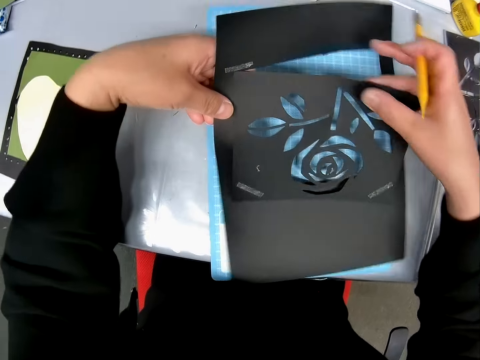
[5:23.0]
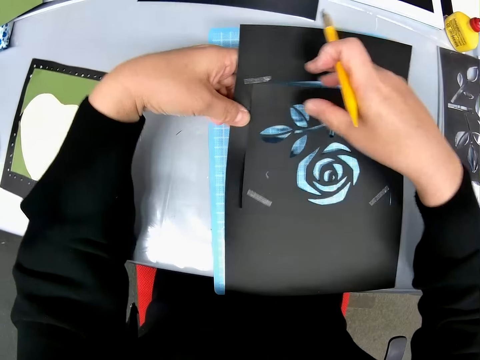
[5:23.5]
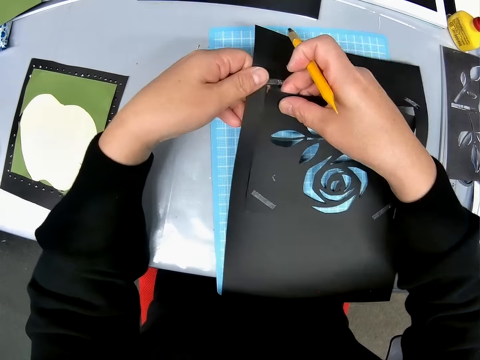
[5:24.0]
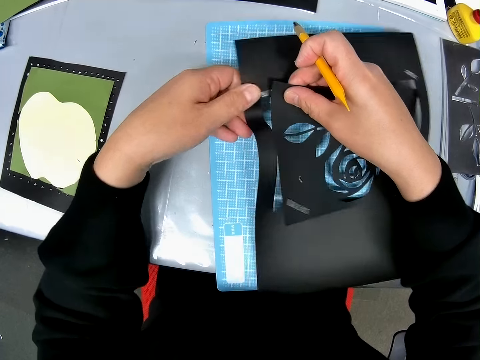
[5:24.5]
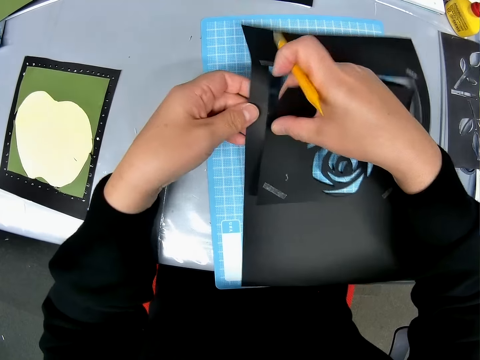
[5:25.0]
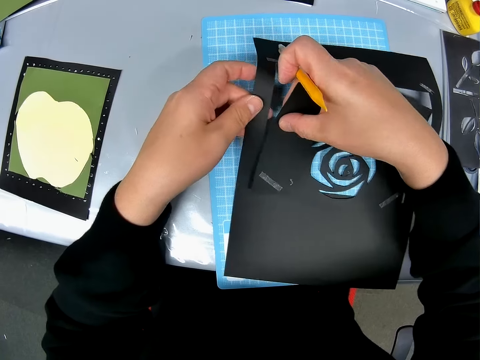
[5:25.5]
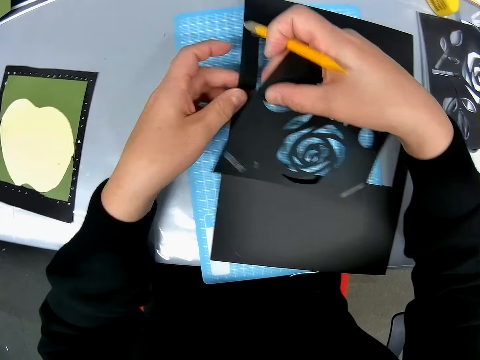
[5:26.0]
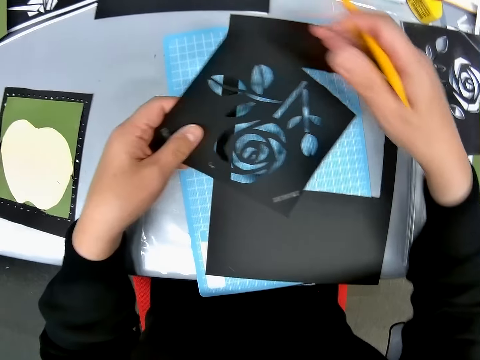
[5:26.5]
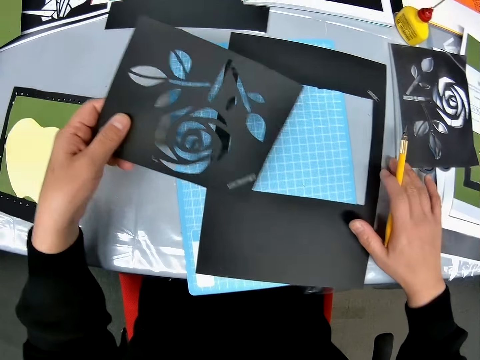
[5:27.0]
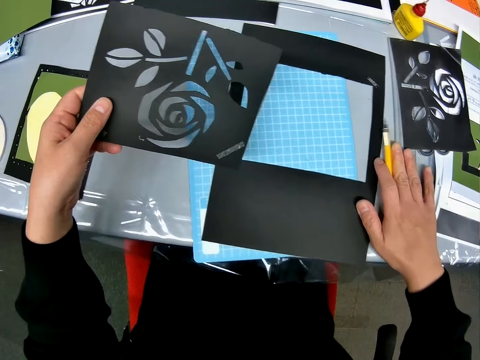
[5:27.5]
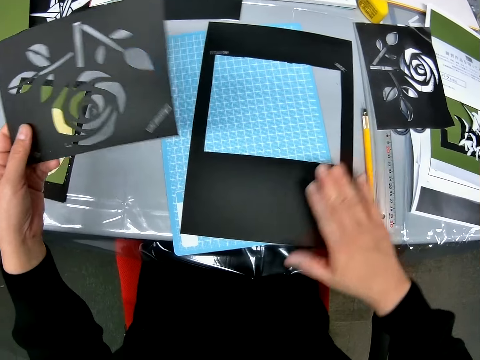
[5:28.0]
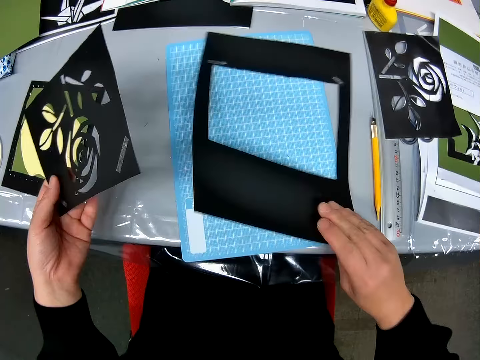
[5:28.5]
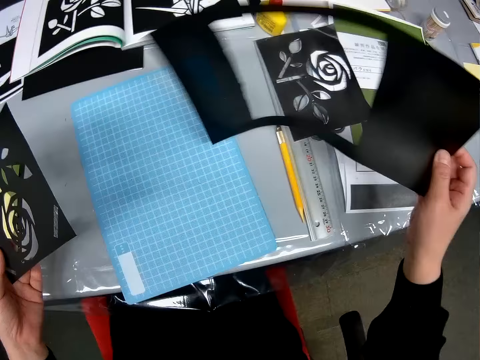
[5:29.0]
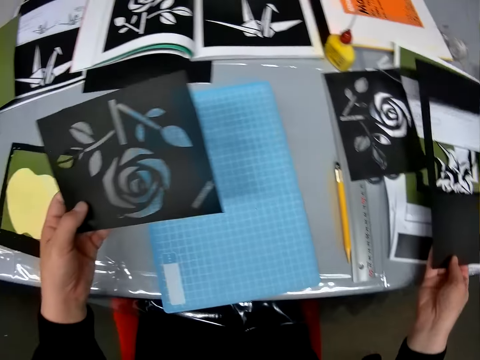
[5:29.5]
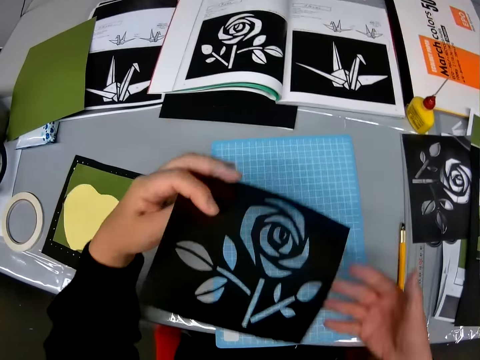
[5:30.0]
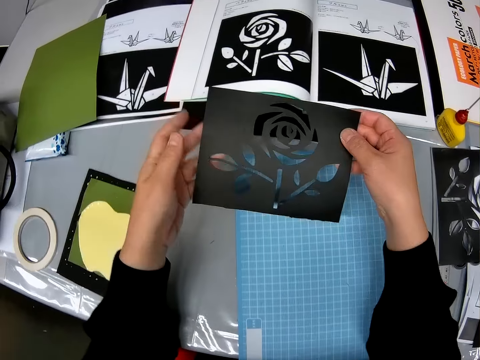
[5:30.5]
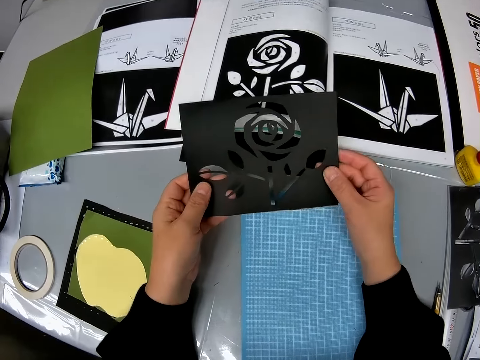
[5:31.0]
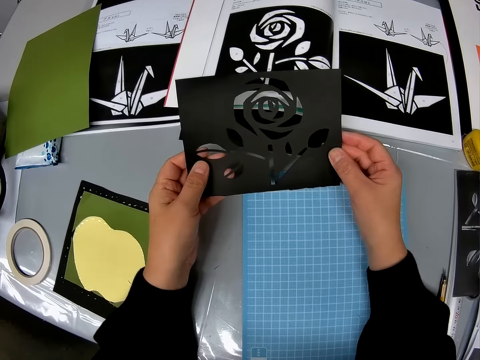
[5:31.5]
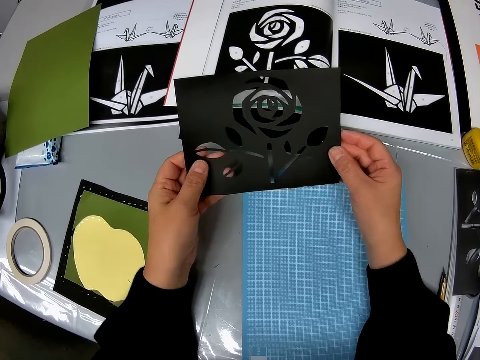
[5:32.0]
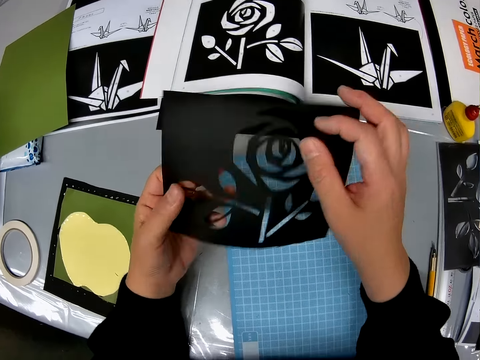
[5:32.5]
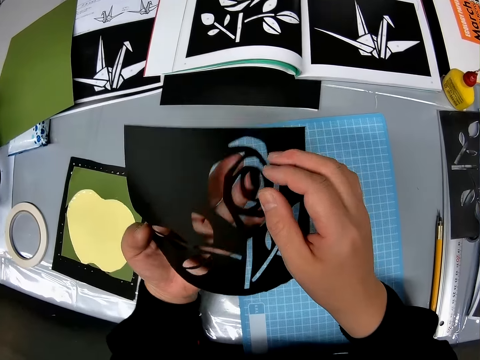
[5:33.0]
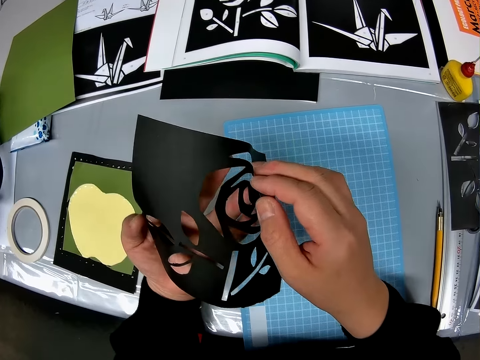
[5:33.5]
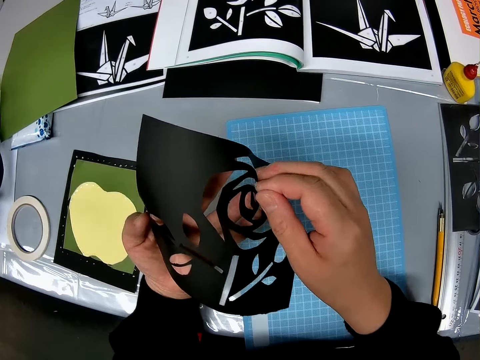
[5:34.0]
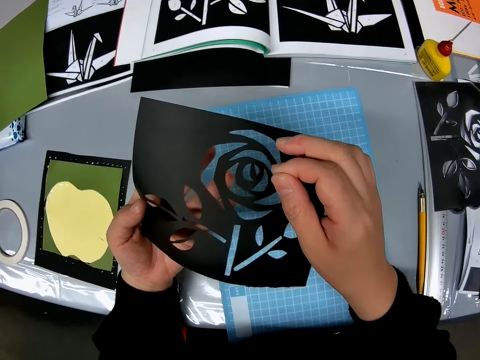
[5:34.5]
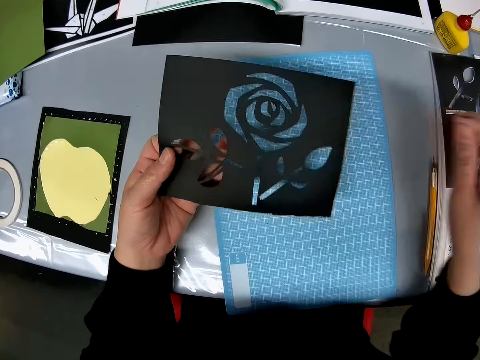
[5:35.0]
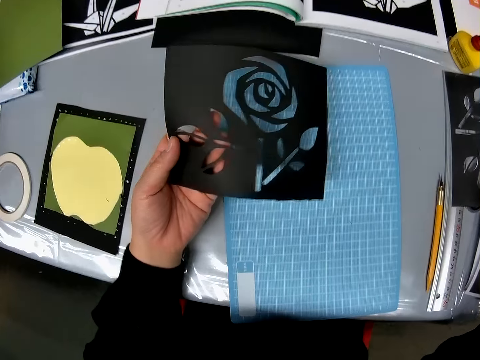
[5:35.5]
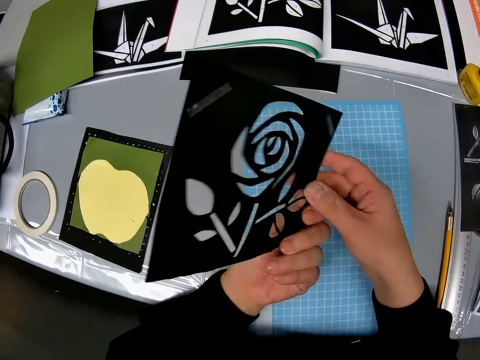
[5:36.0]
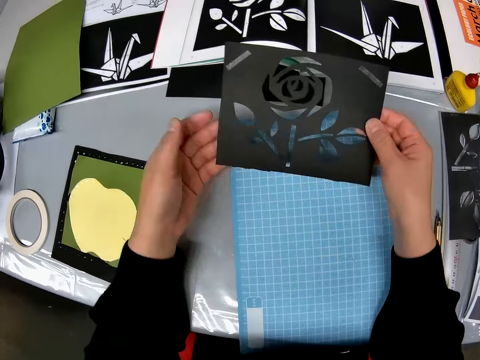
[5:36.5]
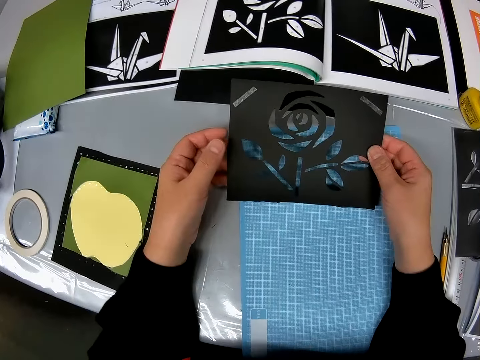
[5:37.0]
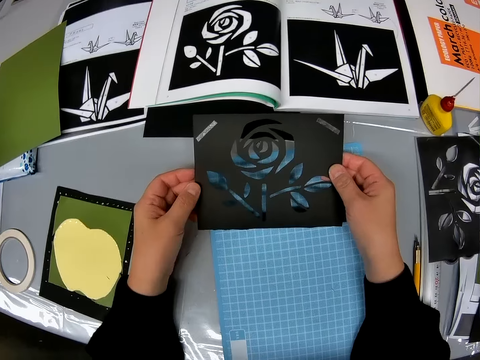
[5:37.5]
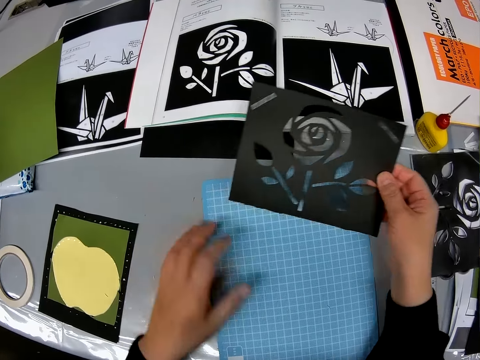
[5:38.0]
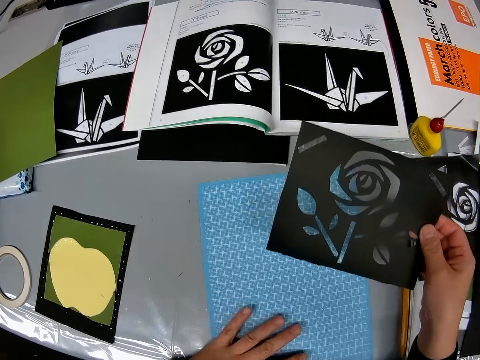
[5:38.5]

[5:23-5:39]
The camera wearer turns the portrait. She pulls the portrait and separates the portrait. She passes the carved paper craft from her right hand to her left hand. She places the cutting tool down. She carries the paper craft from the table with her right hand. She drops the paper craft on the right end of the table. She holds the carved paper craft with her two hands. She looks at the carved paper craft in her hands. She removes dirt from the center of the carved paper craft. She holds the portrait. She drops the dirt on the right side of the table. She turns the carved paper craft to the other side. She looks at the carved paper craft.

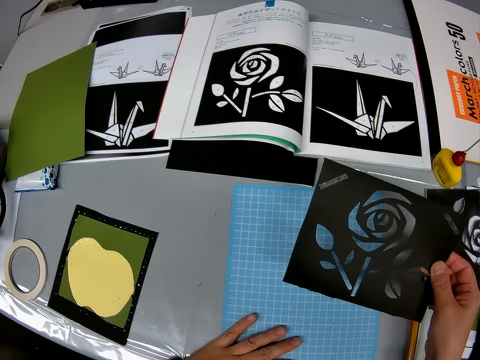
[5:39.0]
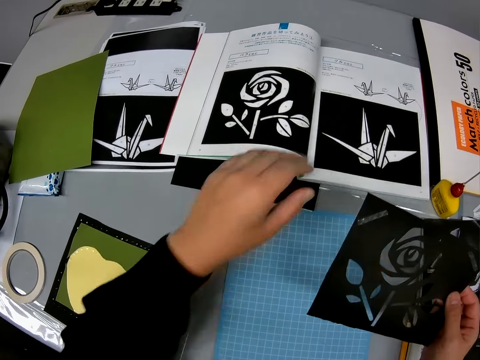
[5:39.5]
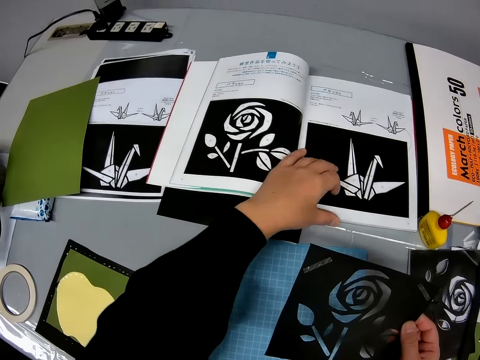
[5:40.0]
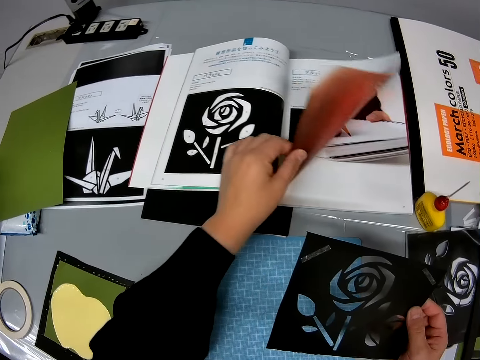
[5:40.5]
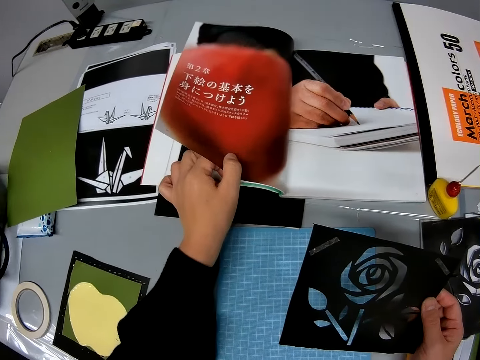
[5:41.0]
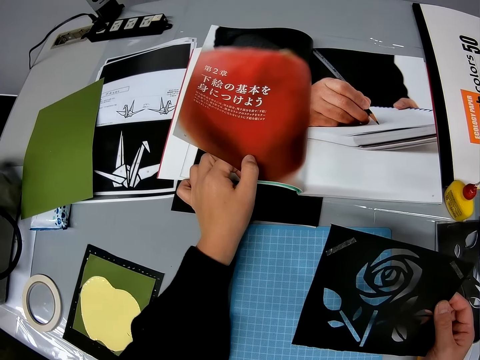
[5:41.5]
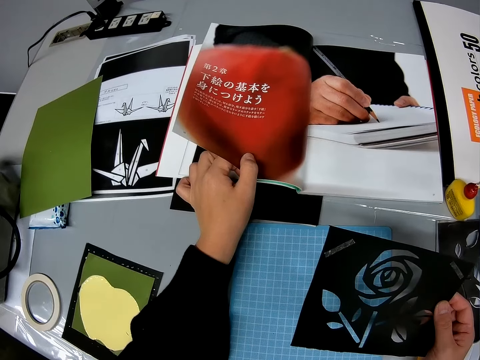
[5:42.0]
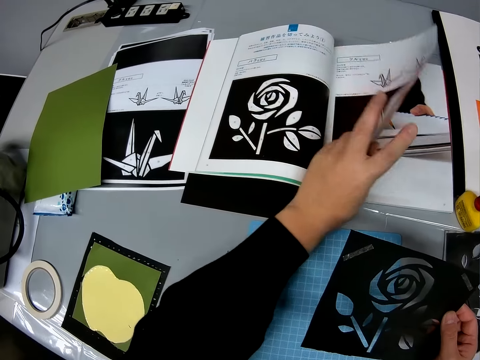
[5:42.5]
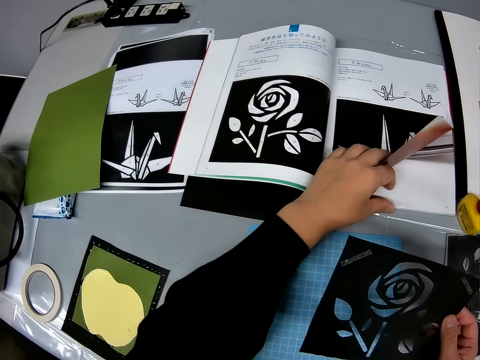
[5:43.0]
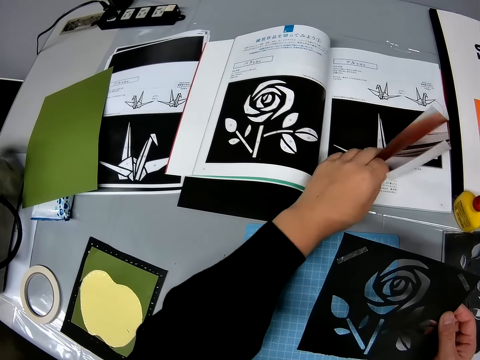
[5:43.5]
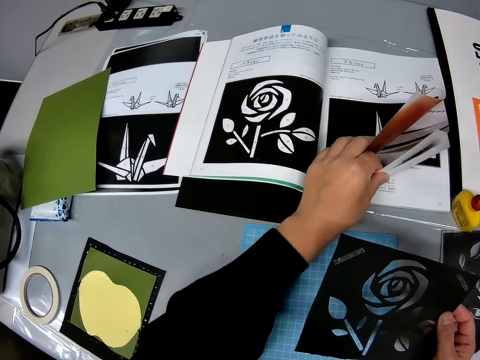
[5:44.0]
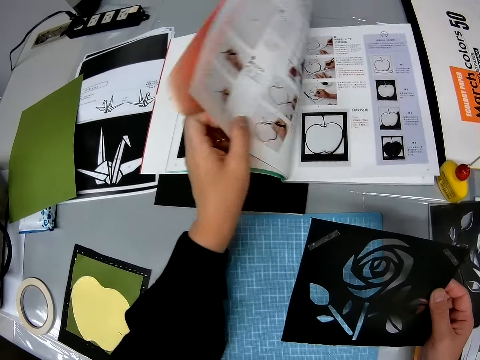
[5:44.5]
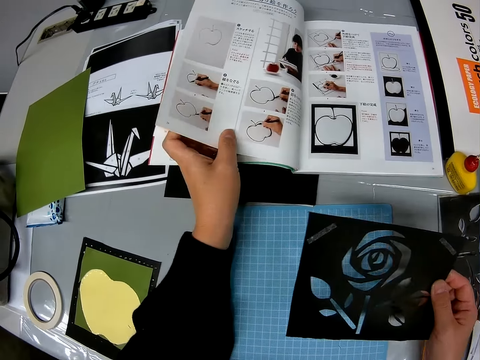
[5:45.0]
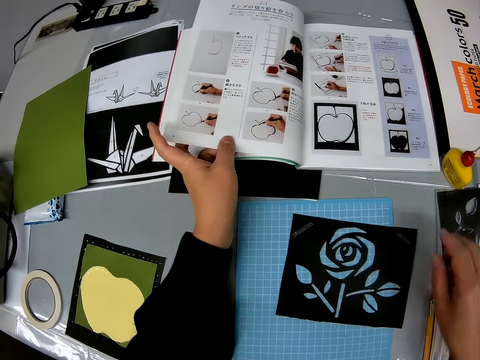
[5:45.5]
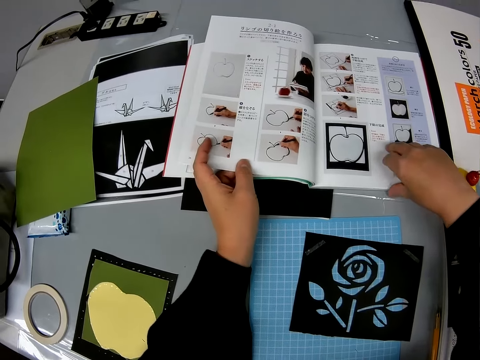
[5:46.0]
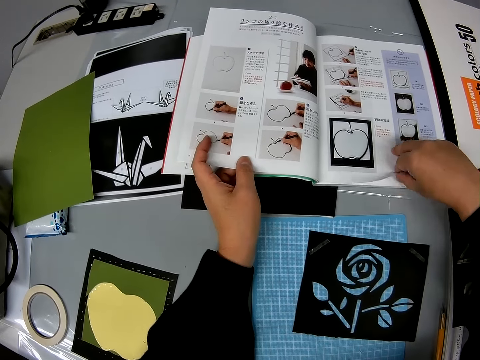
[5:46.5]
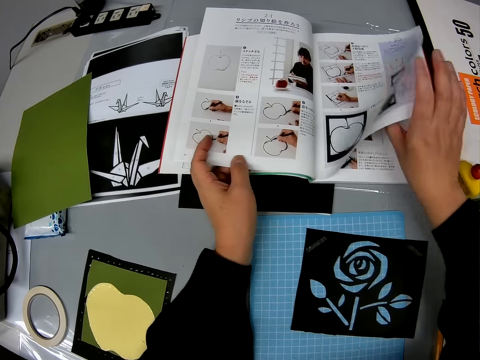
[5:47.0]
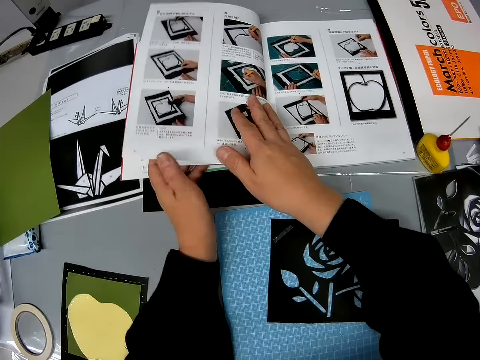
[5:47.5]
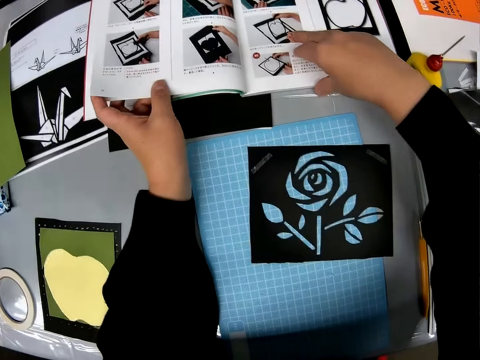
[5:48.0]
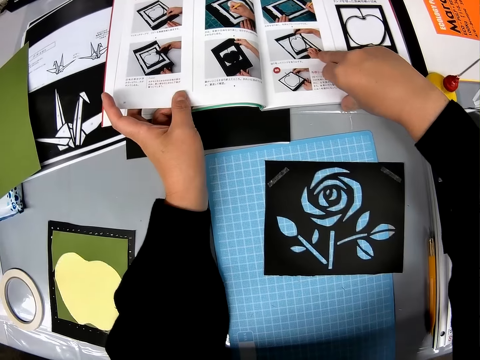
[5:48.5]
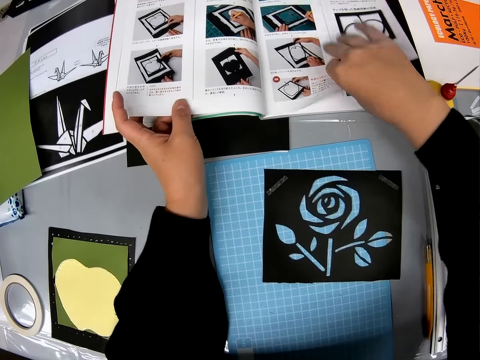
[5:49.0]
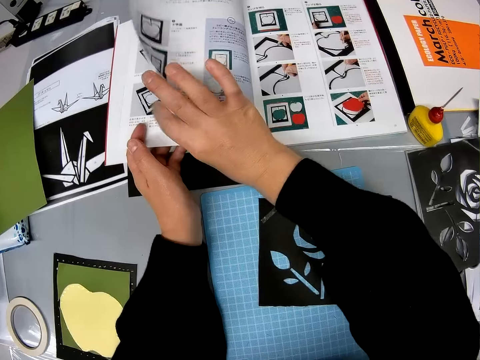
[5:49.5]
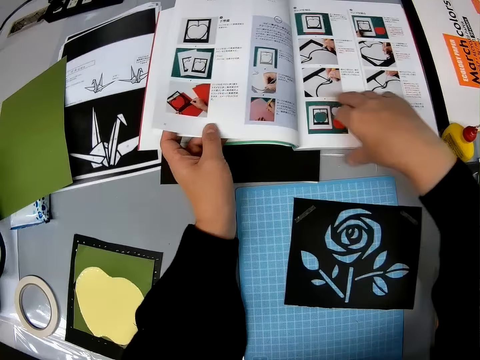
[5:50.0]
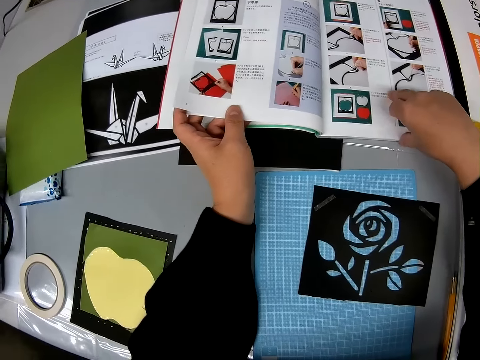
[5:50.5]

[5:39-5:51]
The camera wearer holds the cutting mat. She flips the pages of a book on the table with her left hand. She holds the portrait from the book. She holds the pages. She drops the carved paper craft on the table. She flips the pages of the book on the table with her right hand. She turns the pages again.
